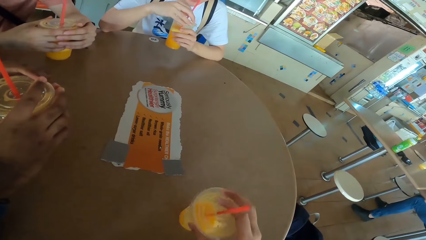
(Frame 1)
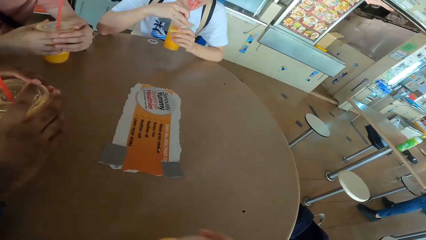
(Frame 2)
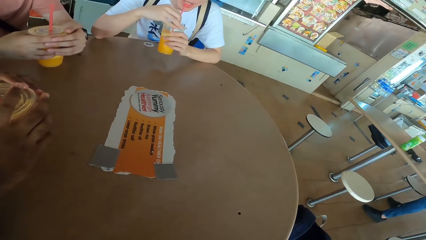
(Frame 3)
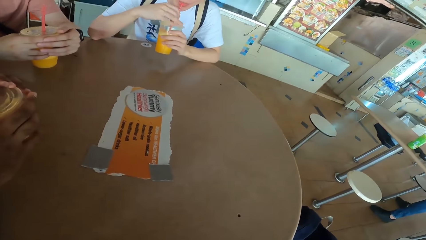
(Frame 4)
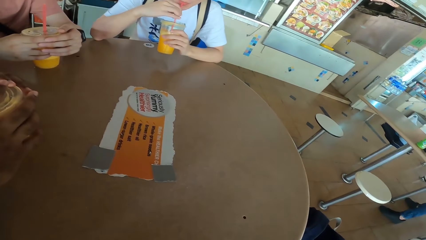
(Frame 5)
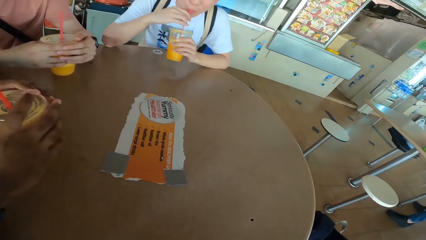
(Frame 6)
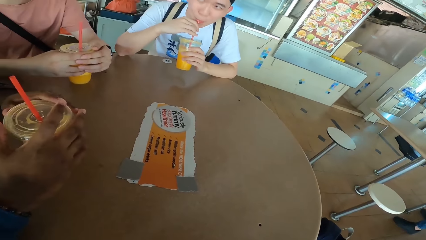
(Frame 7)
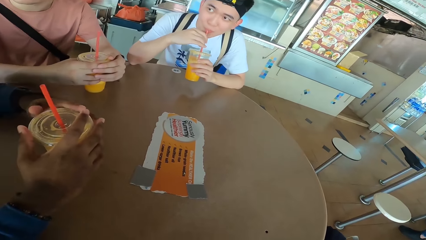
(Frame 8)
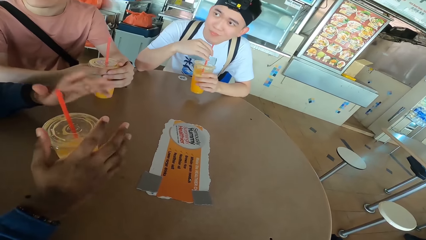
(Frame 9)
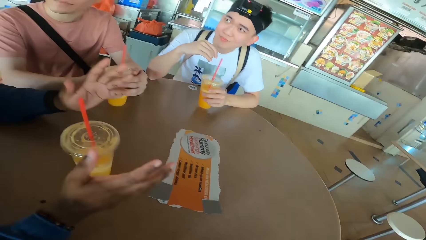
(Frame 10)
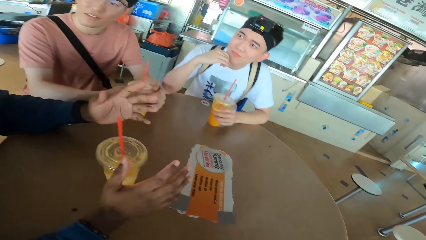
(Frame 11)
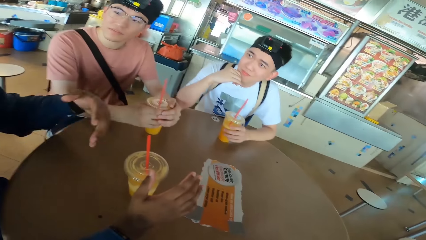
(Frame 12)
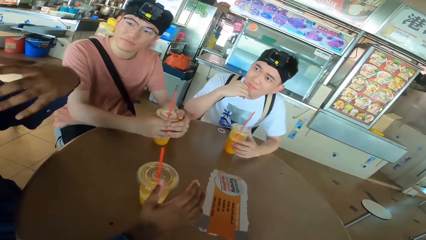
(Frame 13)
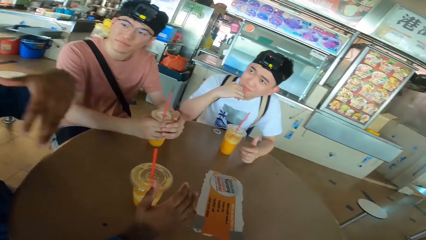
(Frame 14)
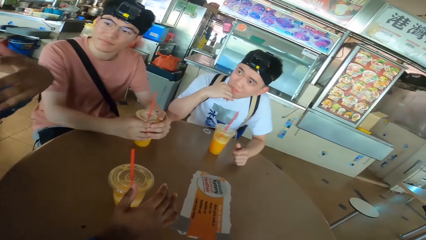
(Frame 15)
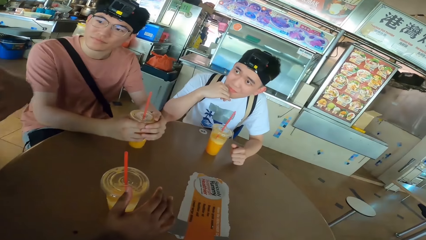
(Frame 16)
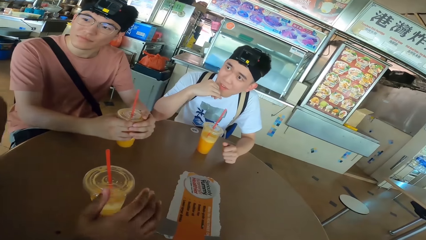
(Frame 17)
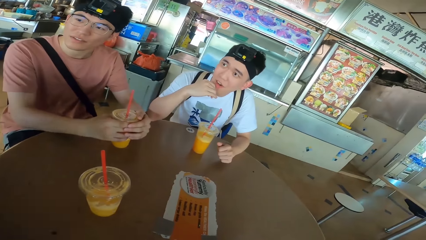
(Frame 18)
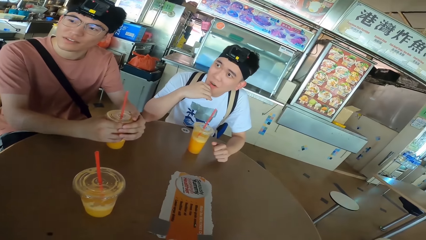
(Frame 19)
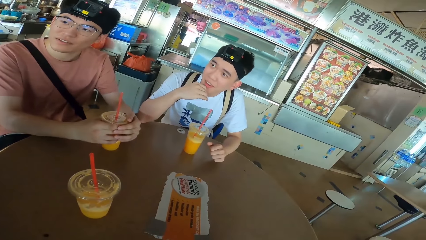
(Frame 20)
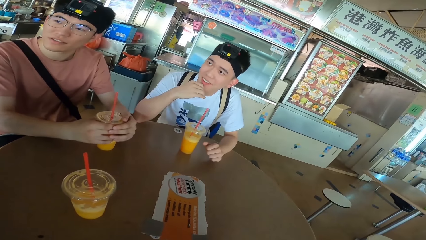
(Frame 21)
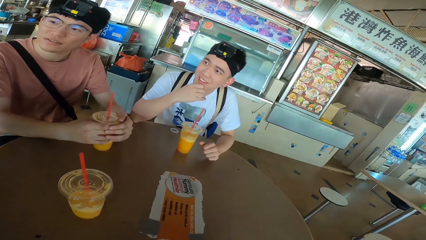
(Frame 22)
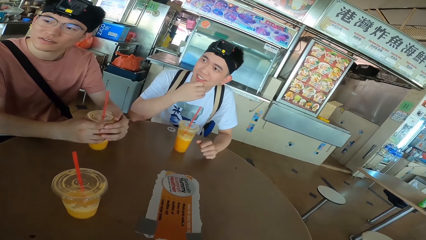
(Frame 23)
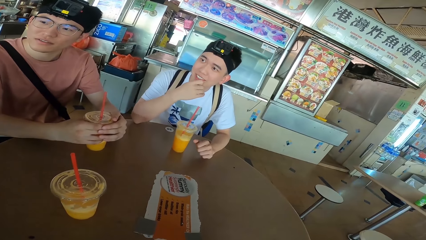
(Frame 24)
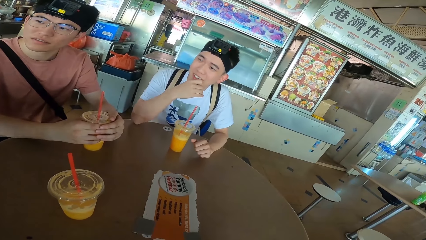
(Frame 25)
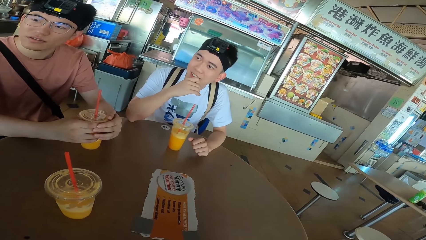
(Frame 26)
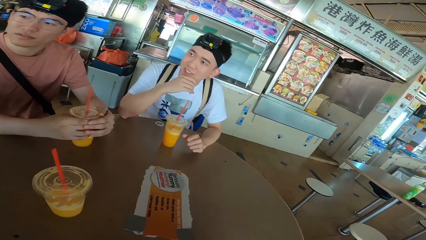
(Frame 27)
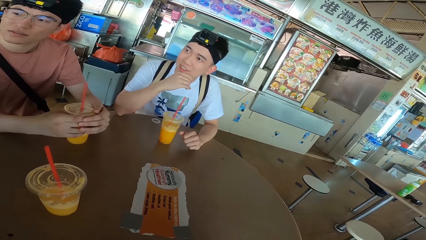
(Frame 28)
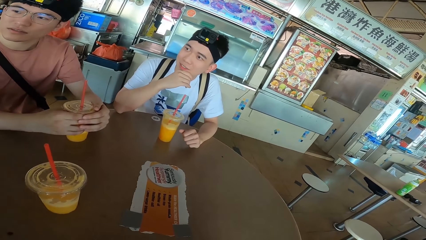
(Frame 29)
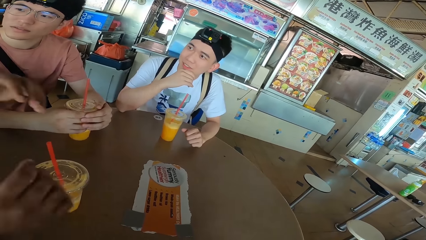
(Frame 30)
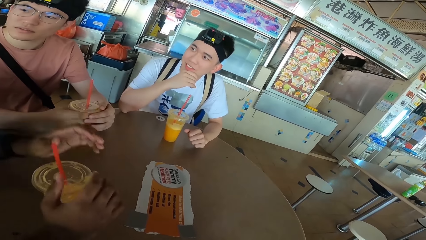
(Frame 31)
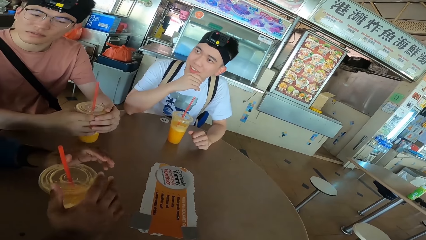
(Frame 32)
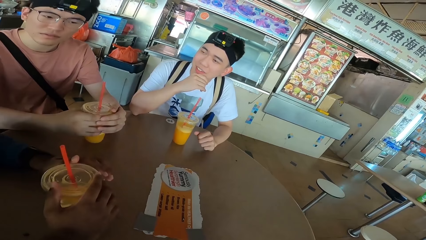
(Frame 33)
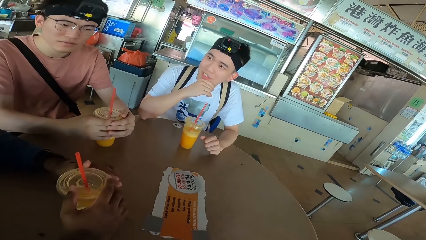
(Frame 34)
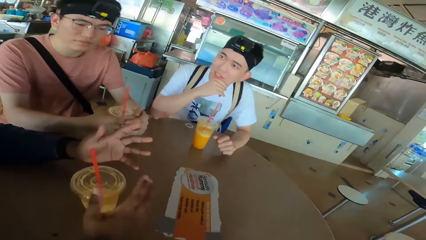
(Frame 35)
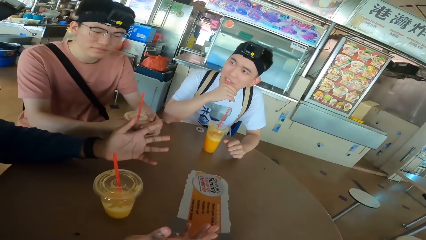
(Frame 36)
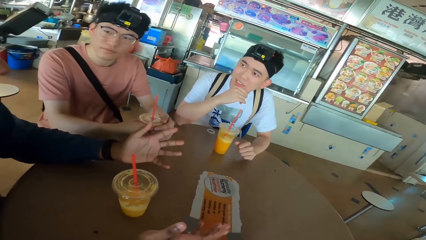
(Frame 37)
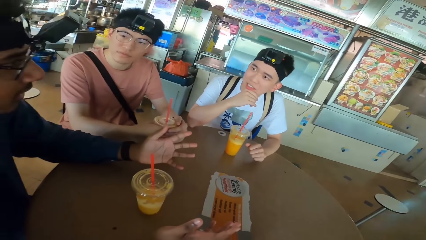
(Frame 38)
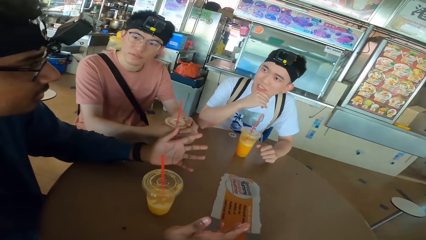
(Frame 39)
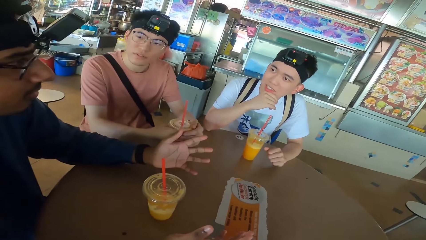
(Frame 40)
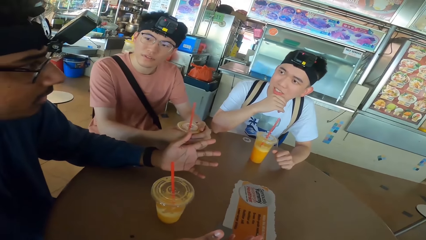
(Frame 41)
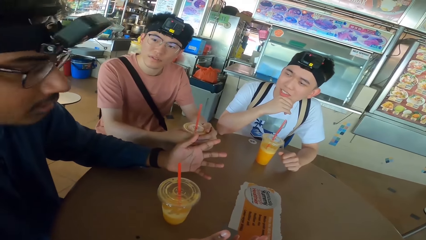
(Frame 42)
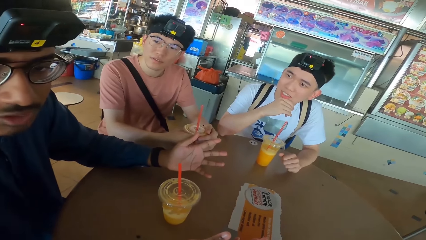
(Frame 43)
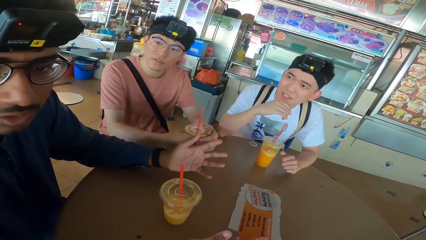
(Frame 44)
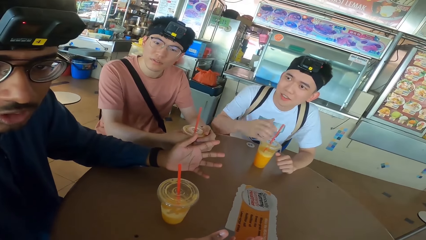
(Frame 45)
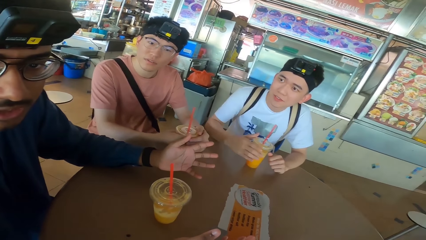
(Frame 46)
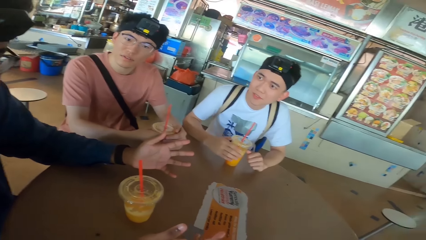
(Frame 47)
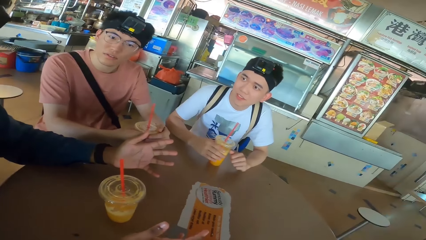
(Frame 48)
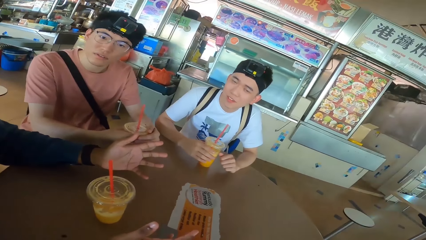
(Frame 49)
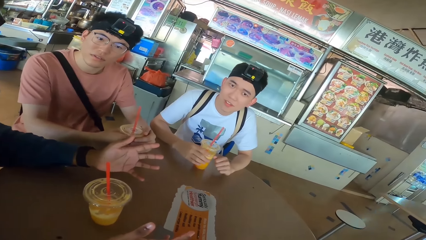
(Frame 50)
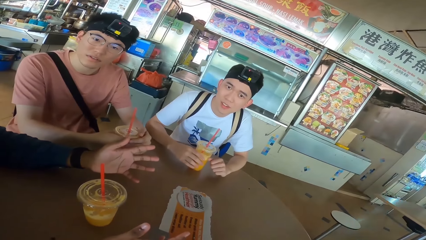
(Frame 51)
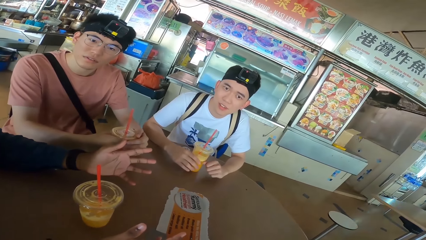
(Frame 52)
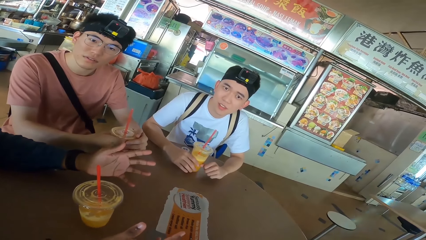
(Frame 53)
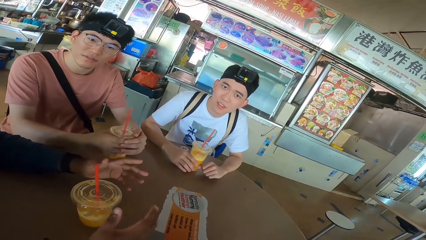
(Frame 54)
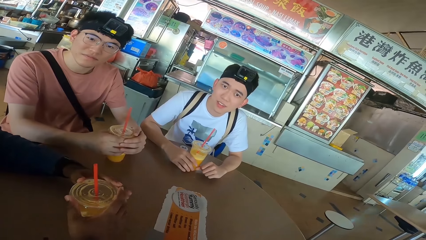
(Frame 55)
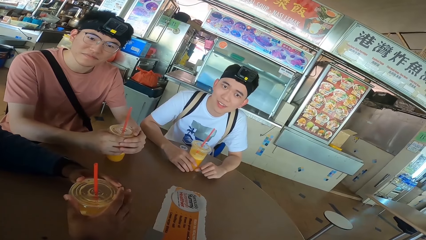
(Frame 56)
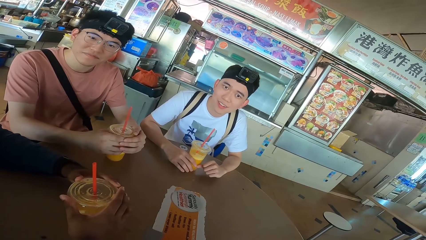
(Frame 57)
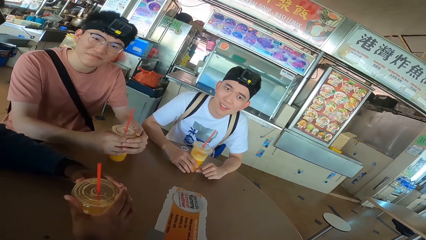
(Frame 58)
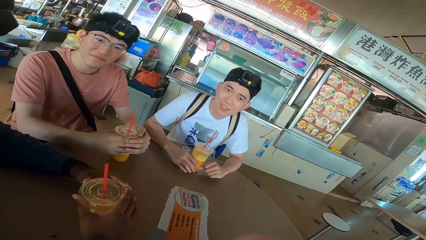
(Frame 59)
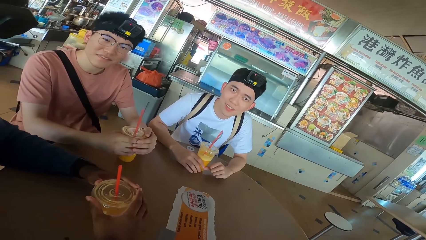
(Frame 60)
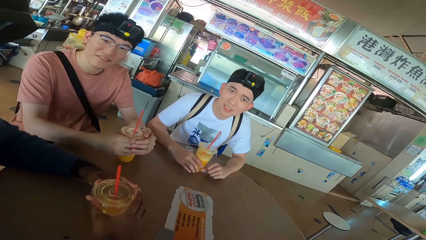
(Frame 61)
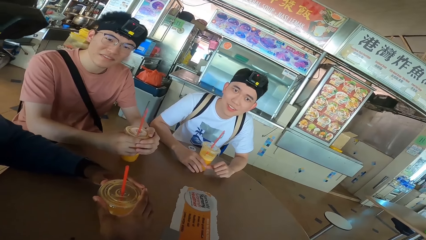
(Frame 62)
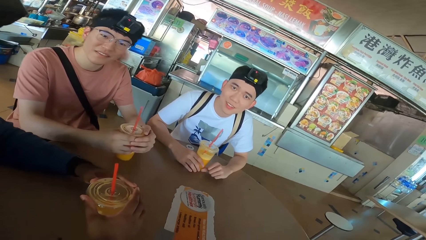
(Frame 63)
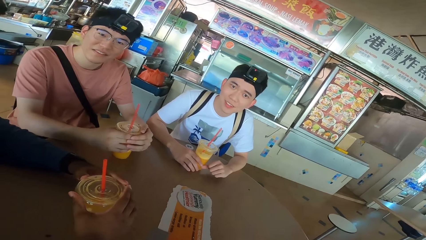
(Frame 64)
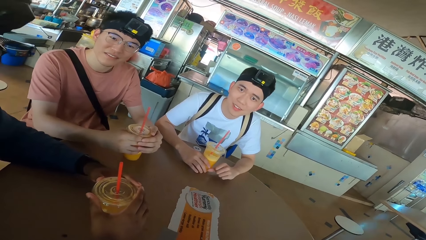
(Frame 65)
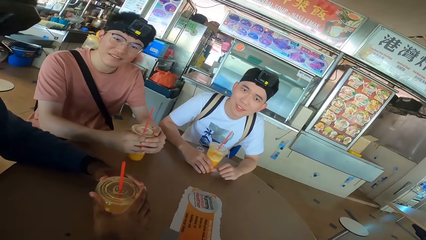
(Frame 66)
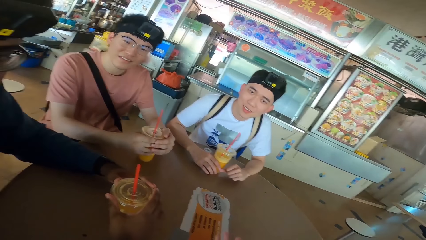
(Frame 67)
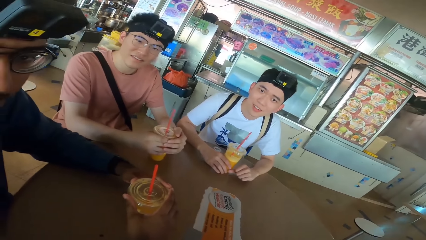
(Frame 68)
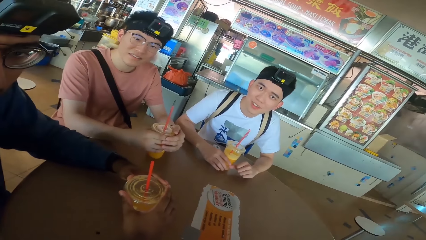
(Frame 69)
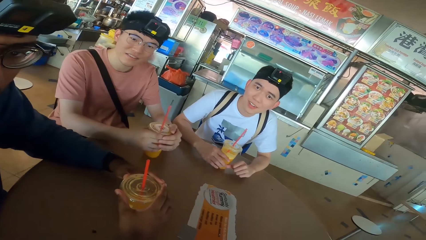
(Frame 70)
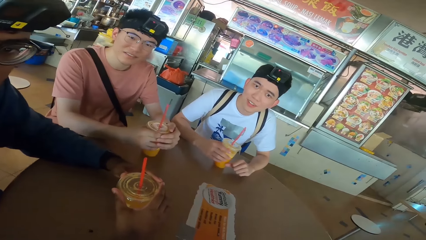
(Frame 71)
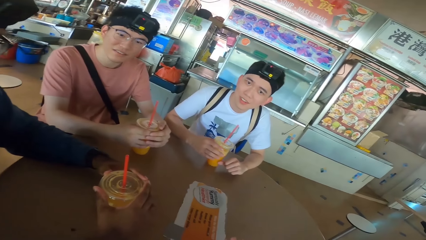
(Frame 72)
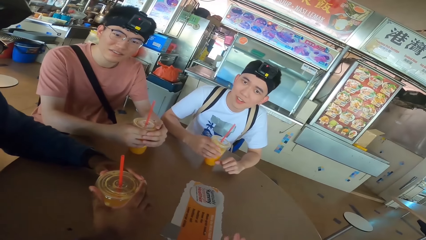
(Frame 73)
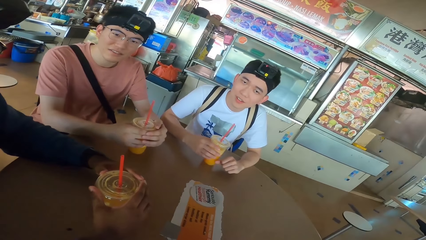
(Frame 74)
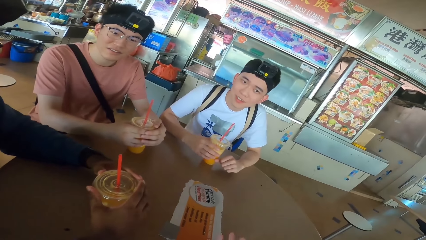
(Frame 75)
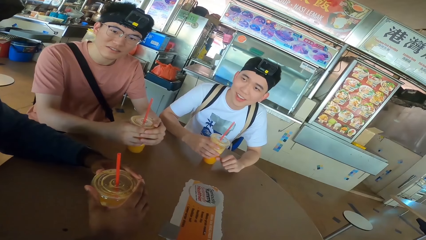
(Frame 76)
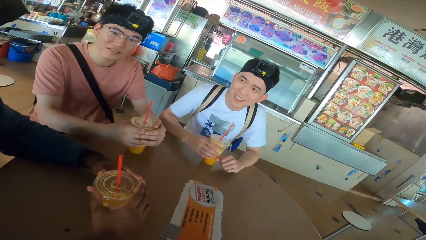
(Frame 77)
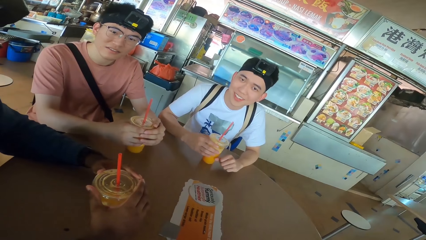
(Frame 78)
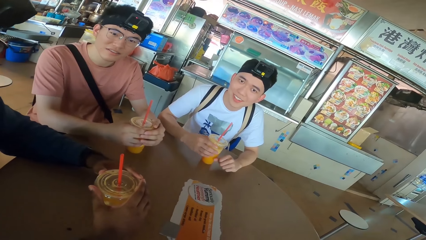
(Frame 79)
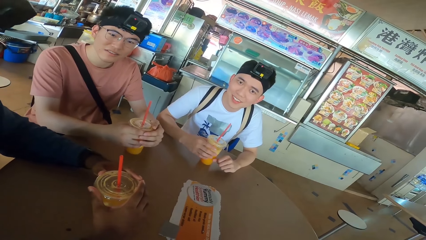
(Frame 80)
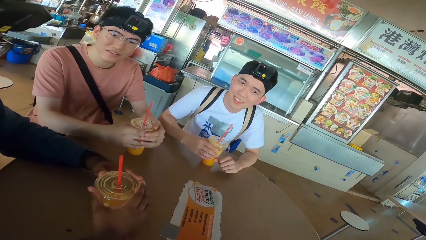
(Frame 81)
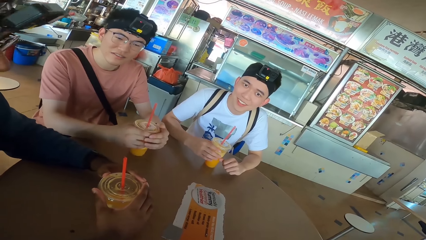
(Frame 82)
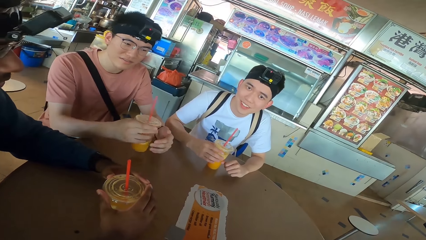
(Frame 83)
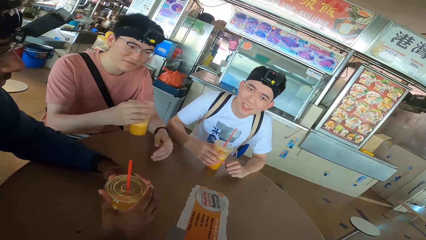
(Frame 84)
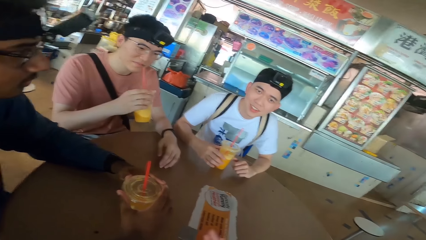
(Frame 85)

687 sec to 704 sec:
A man picks a juice can from the table. He sips juice from the can. Another man moves his hands. The first man places the juice can on the table. He holds his cheek. The second man converses with the first man. The camera wearer looks at the first man. A third man looks at the second man. The first man responds to the second man. He looks at the second man. The second man converses with the camera wearer. He holds a drink on the table. The third man looks at the table and looks at the second man. The second man moves his hands. The camera wearer looks at the second man. The first man holds his drink. The camera wearer responds to the second man. They look at the first man. The second man holds a drink on the table. The first man looks at the camera wearer.
